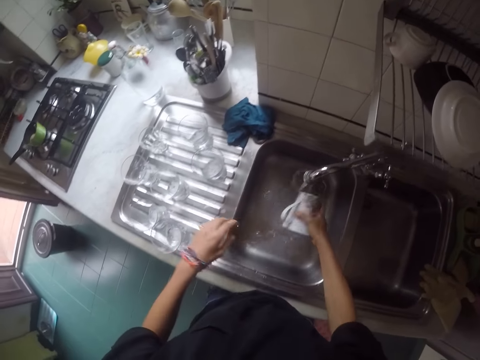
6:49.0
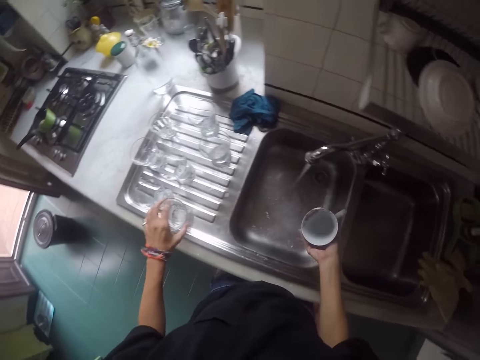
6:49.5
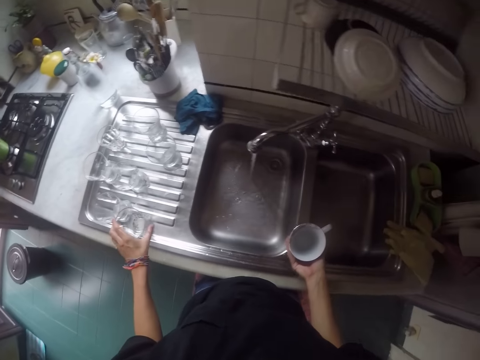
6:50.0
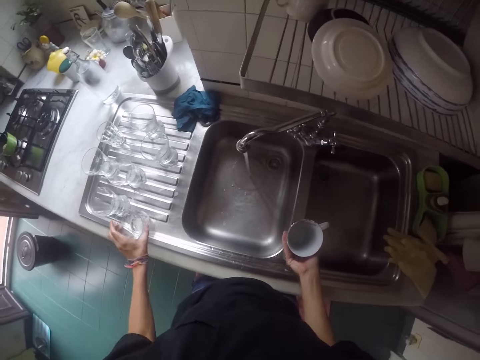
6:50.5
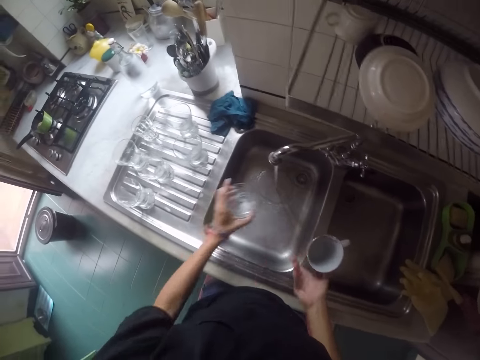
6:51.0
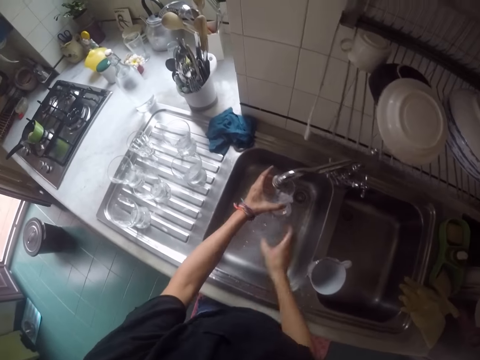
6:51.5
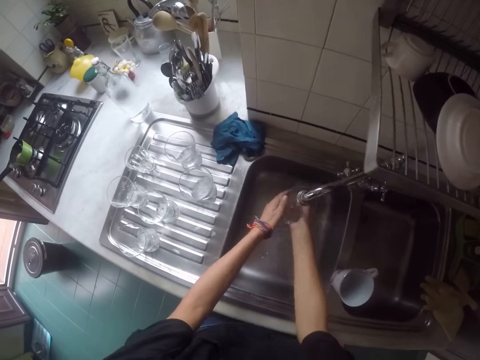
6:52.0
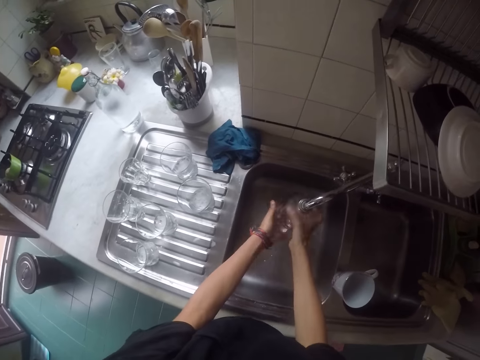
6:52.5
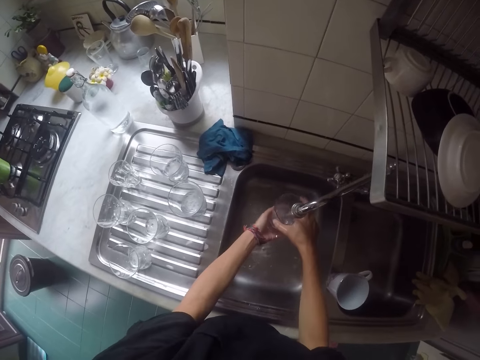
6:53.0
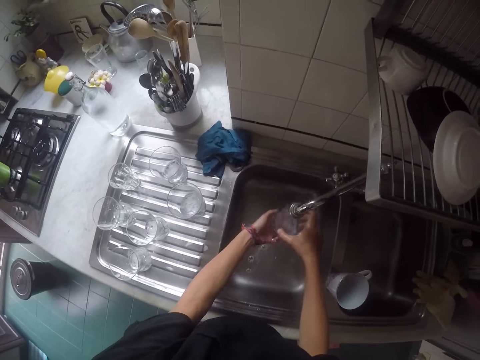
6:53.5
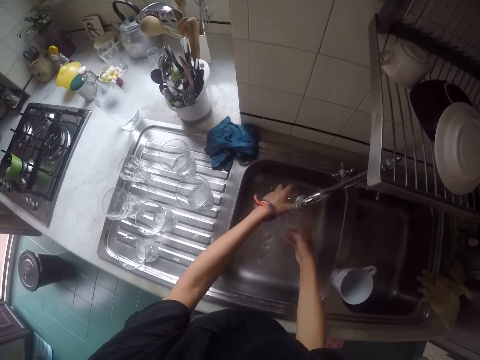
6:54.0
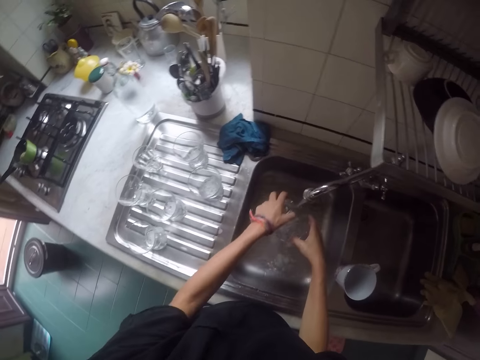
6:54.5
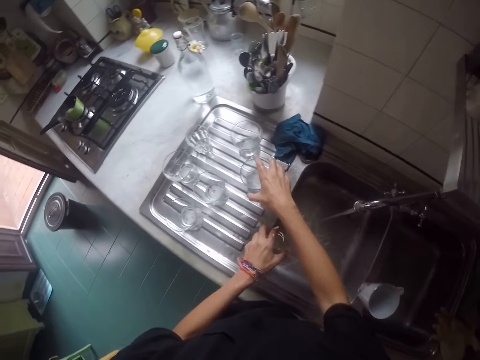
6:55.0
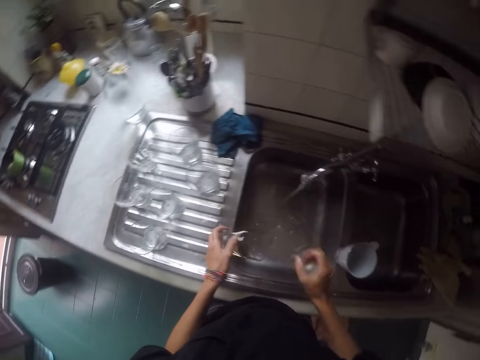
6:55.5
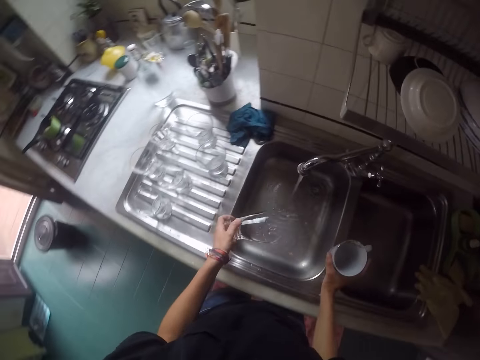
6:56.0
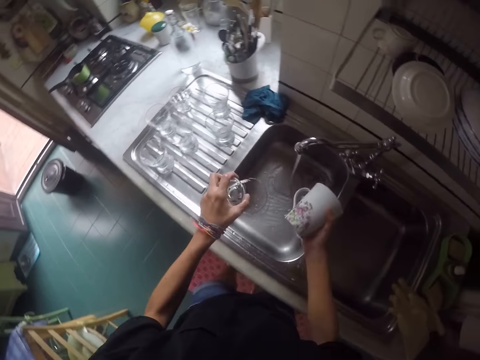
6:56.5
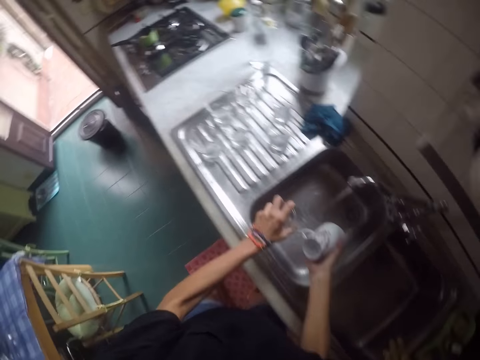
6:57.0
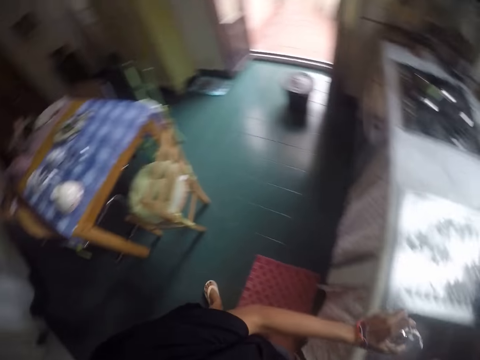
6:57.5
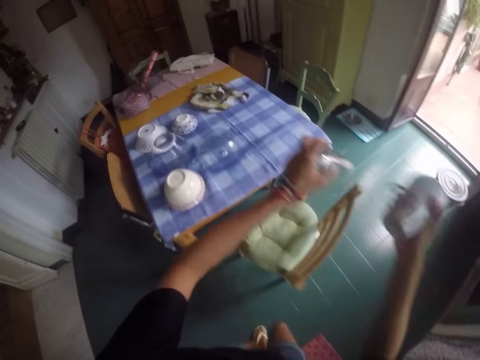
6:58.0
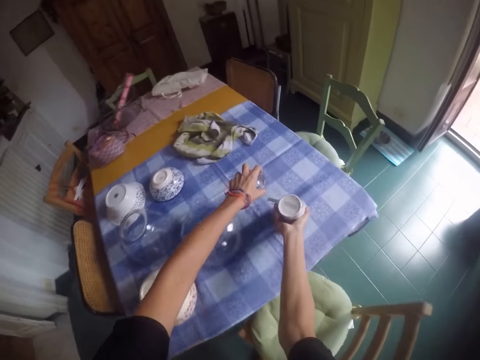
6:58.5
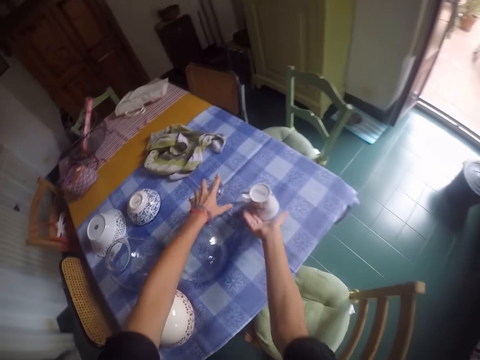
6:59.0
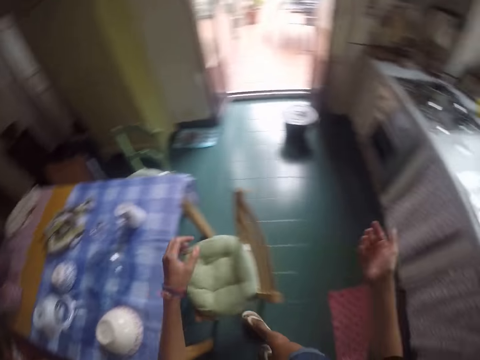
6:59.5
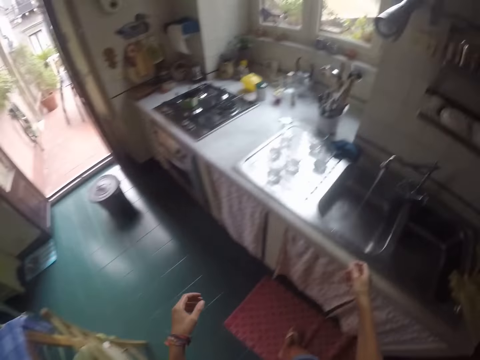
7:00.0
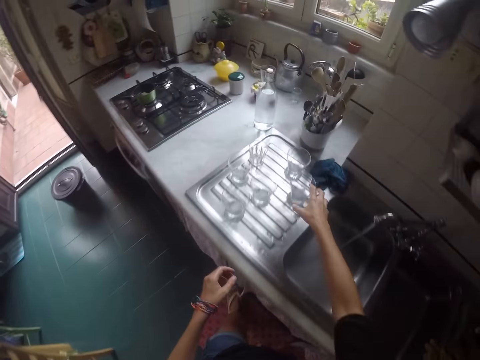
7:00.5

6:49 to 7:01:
The camera wearer moves their hand. They place the cup on the sink. They pick the glass. They move their hands. They rinse the glass. They move their hands. They pick the cup from the sink. They drain water from the cup. They drain water from the glass. They walk around the house. They place the cup on the table. They place the glass on the table. They walk around the house.

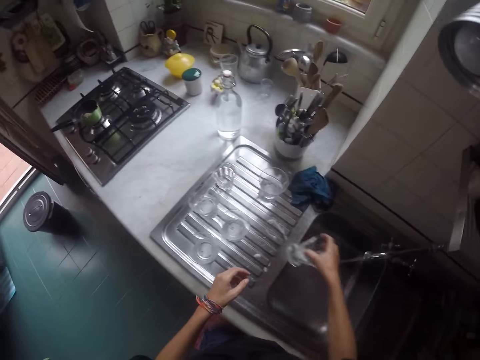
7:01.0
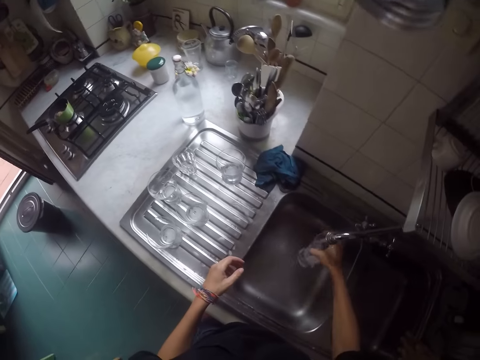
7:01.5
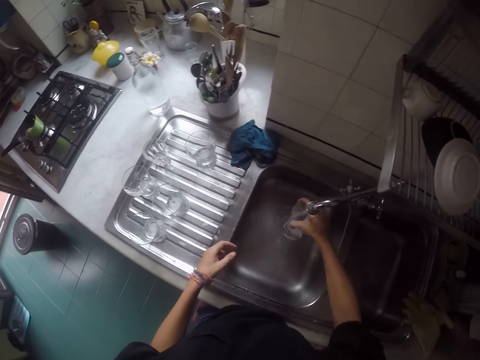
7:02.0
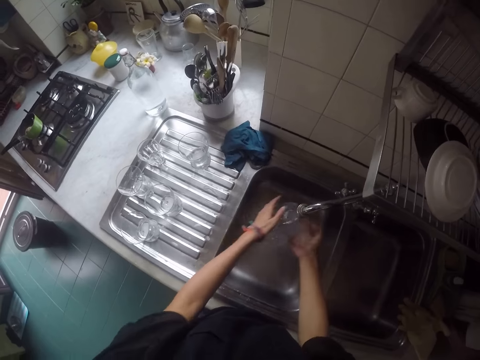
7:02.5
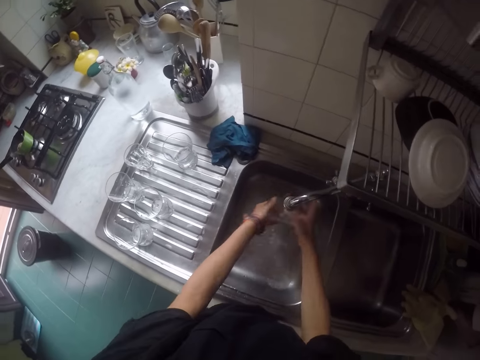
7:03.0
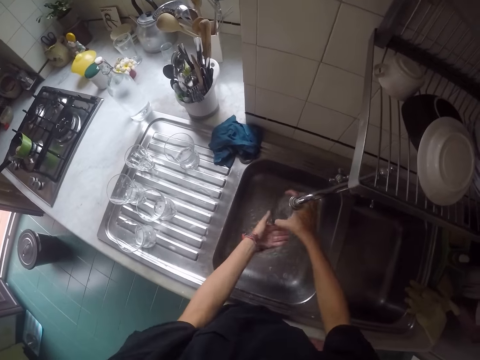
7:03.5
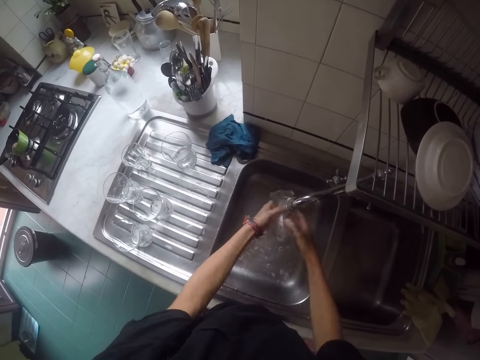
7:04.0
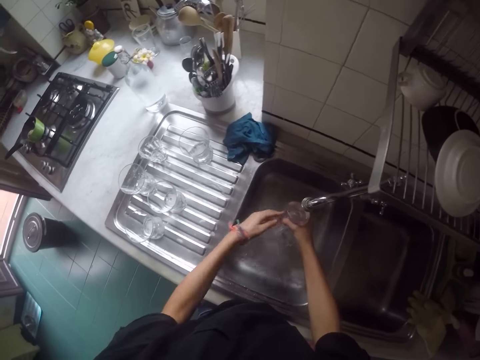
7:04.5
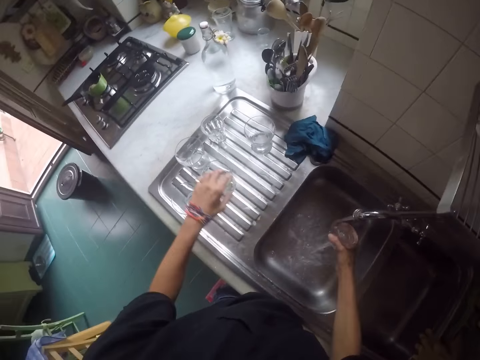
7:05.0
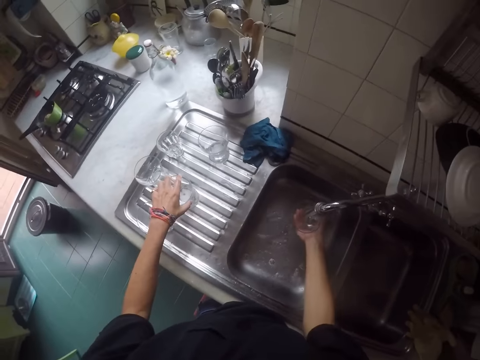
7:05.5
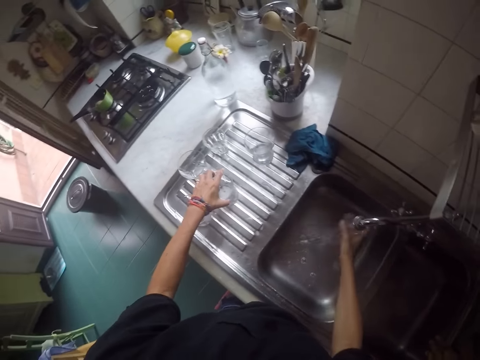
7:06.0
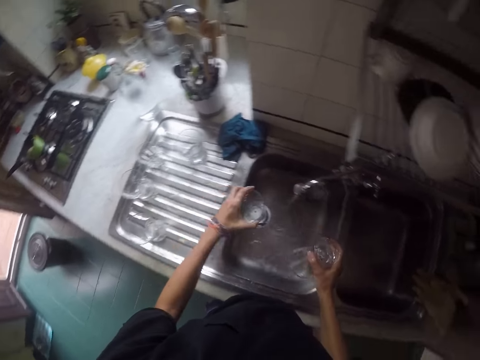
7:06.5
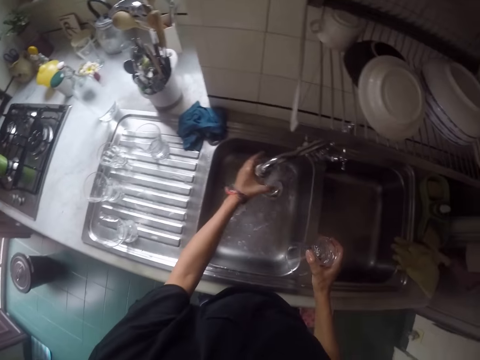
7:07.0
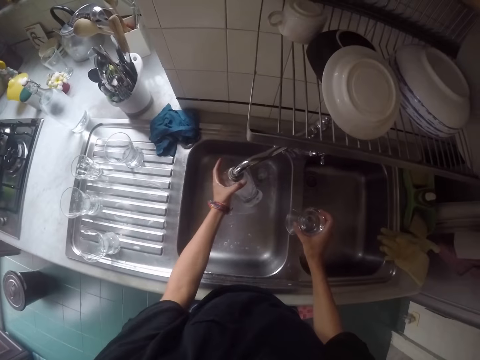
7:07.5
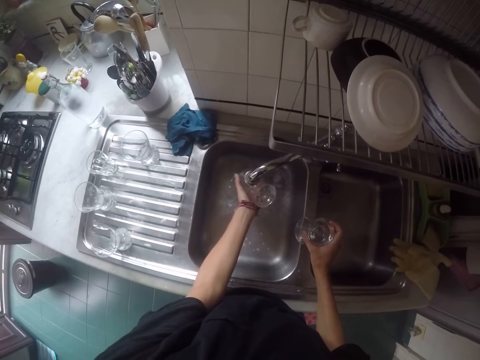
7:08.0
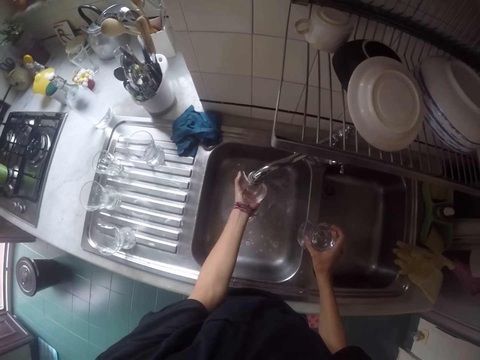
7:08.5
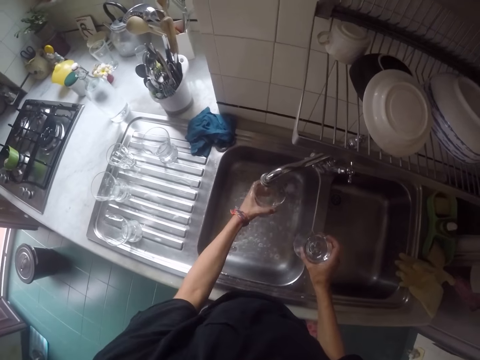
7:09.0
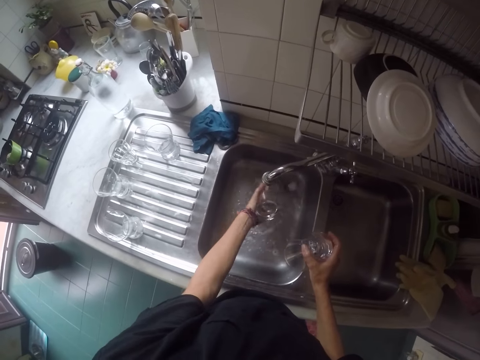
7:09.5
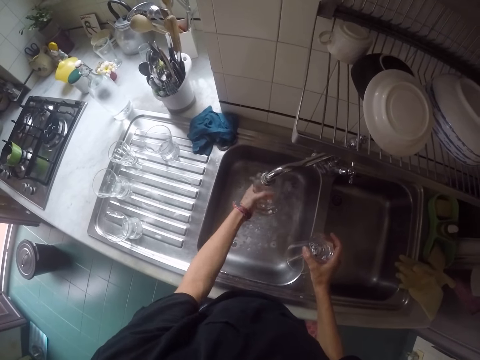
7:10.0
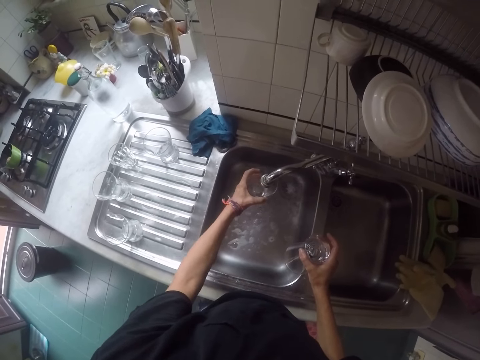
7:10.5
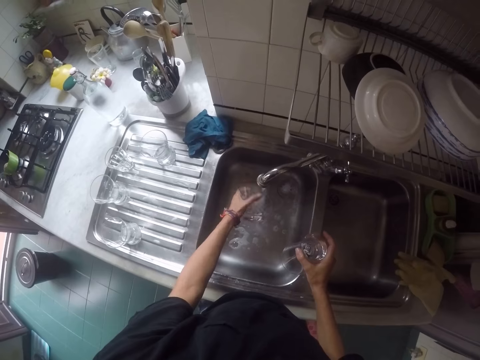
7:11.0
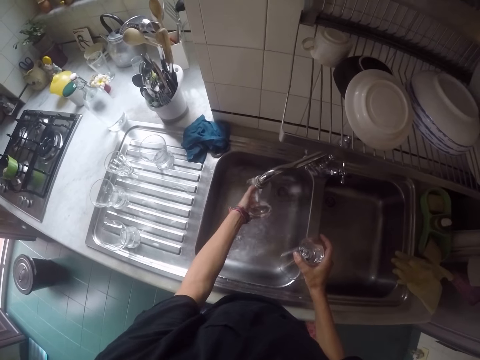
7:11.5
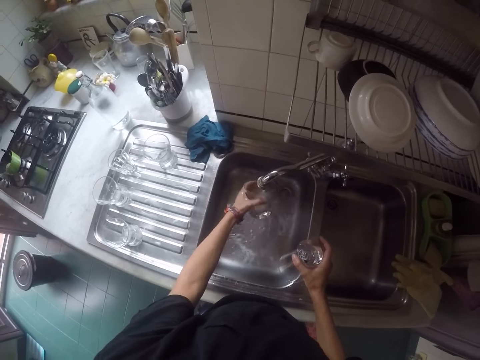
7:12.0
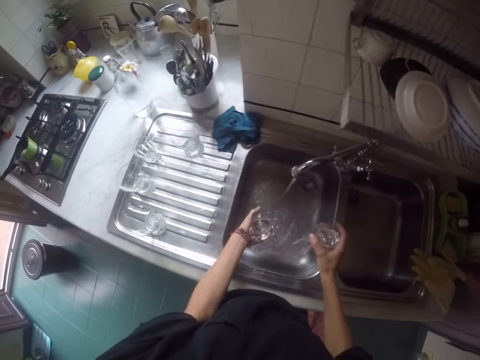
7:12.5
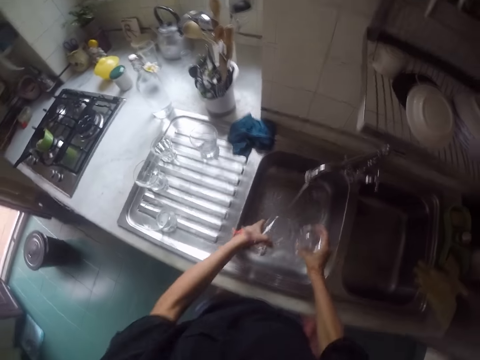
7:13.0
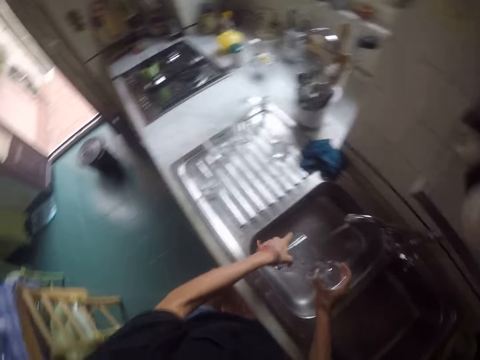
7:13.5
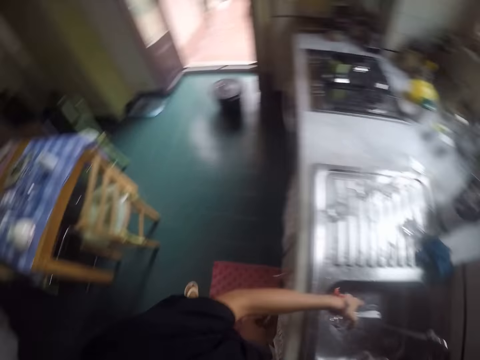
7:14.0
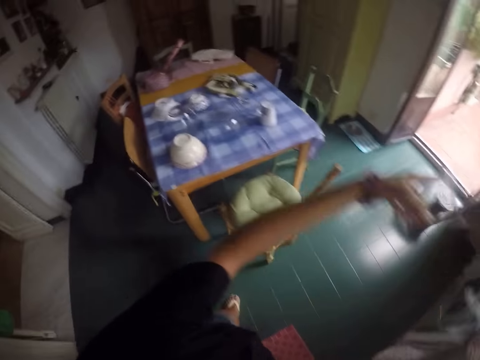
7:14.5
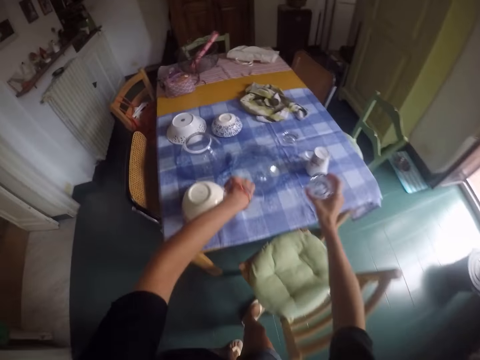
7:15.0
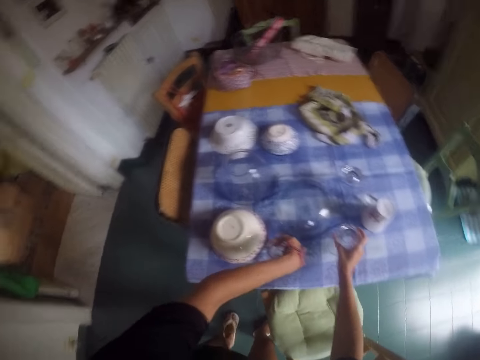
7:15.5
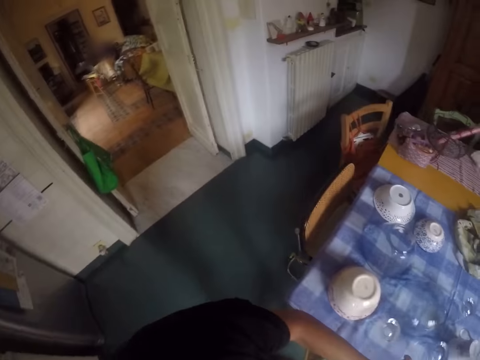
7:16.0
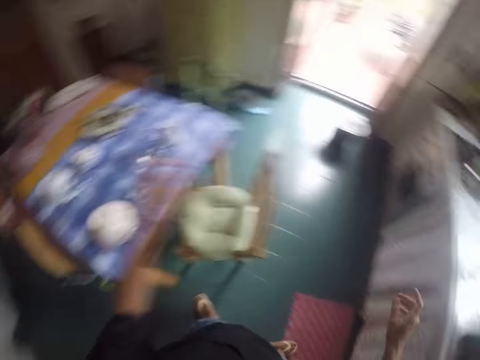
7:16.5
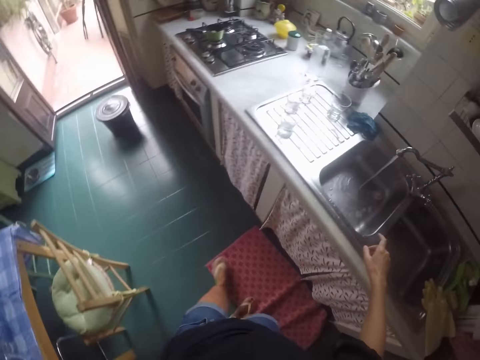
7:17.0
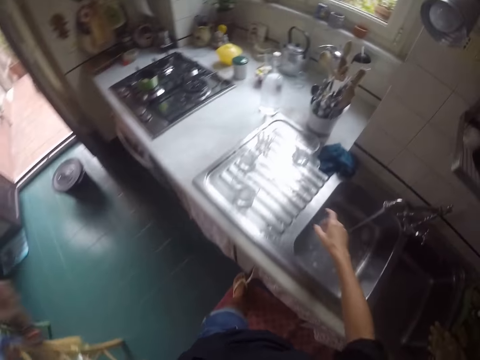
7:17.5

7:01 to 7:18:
The camera wearer picks the glass from the sink. They rinse the glass. They move their hand. They rinse the glass. They pick the glass from the sink. They rinse the glass. They shake the glasses. They walk around the house. They place the glasses on the table. They walk around the house.
